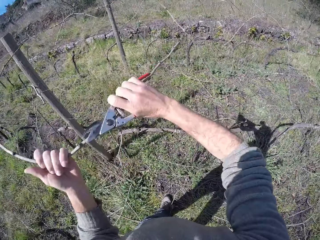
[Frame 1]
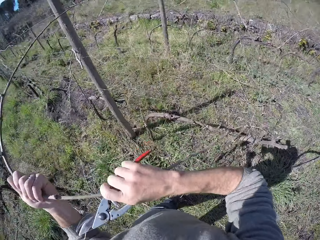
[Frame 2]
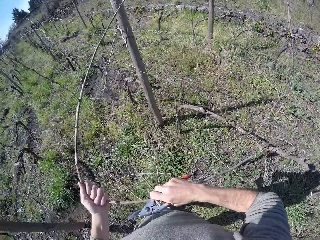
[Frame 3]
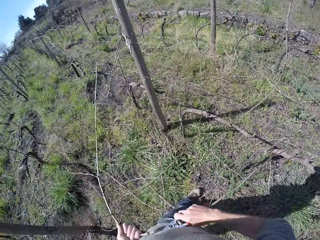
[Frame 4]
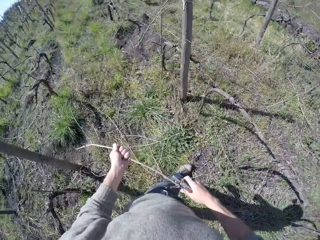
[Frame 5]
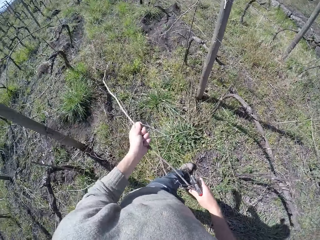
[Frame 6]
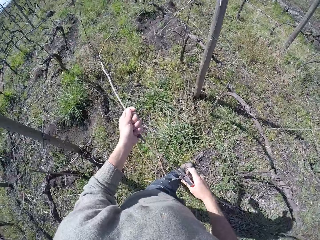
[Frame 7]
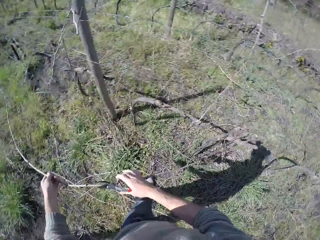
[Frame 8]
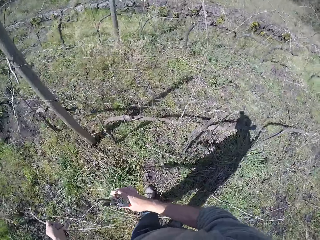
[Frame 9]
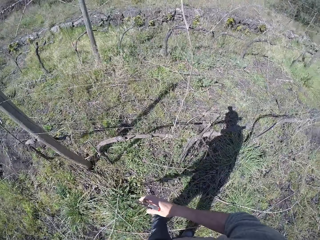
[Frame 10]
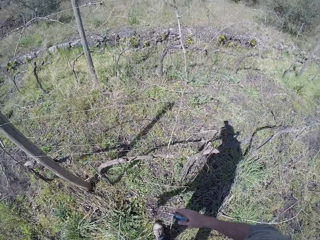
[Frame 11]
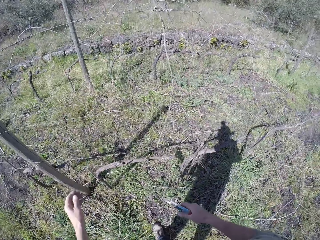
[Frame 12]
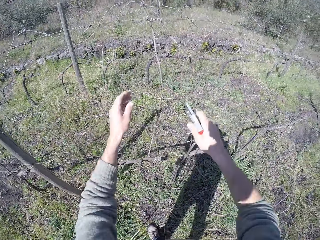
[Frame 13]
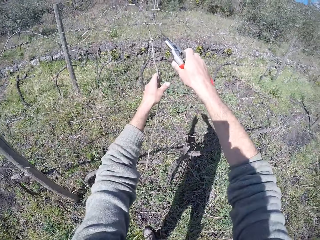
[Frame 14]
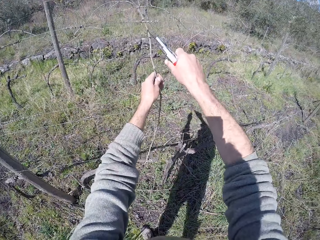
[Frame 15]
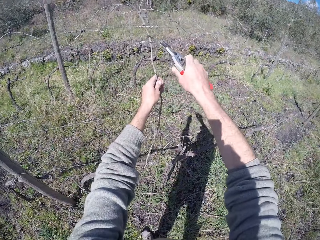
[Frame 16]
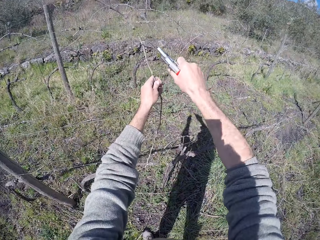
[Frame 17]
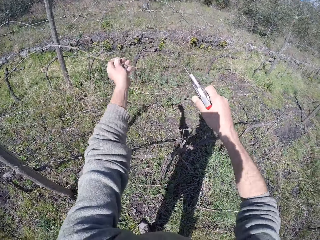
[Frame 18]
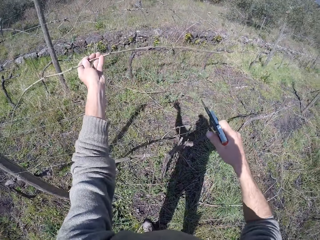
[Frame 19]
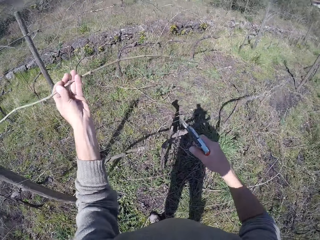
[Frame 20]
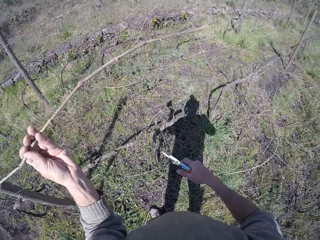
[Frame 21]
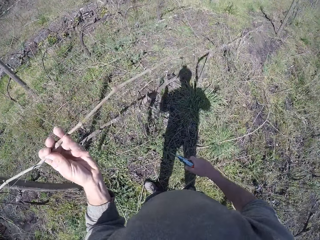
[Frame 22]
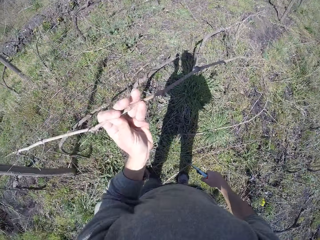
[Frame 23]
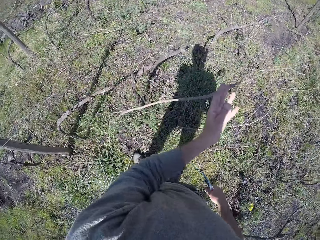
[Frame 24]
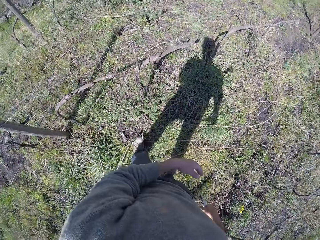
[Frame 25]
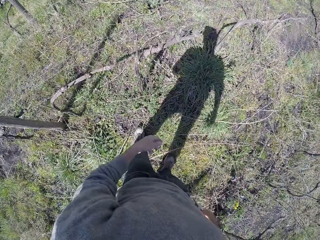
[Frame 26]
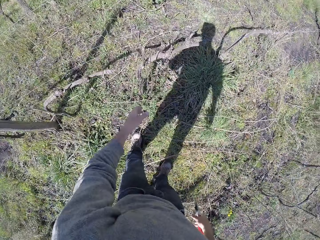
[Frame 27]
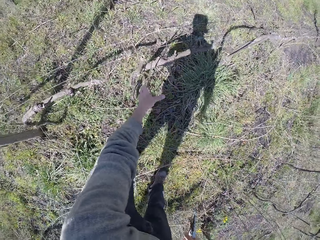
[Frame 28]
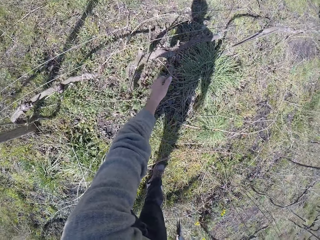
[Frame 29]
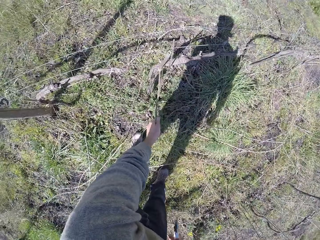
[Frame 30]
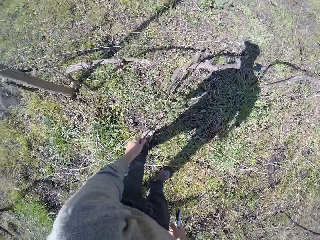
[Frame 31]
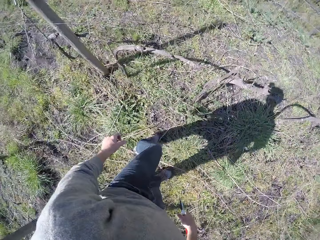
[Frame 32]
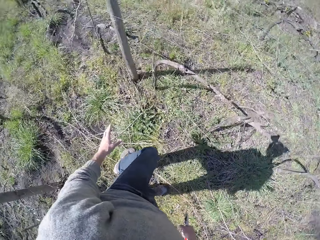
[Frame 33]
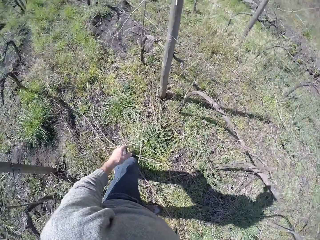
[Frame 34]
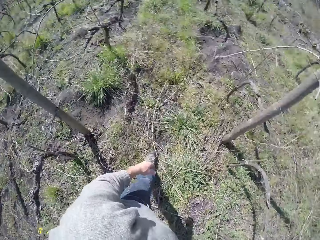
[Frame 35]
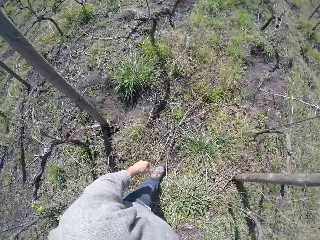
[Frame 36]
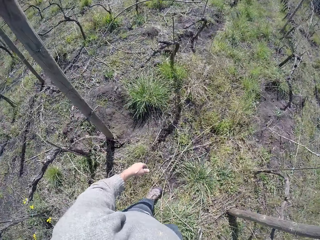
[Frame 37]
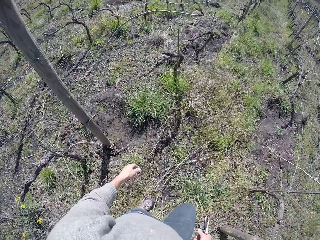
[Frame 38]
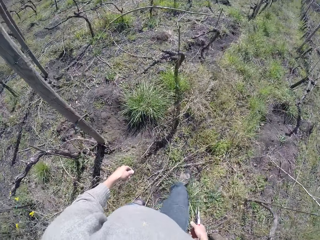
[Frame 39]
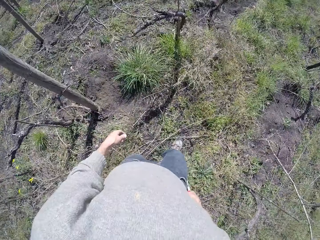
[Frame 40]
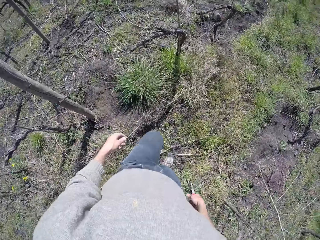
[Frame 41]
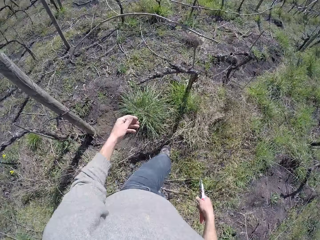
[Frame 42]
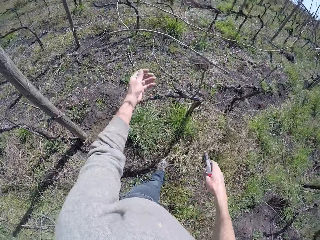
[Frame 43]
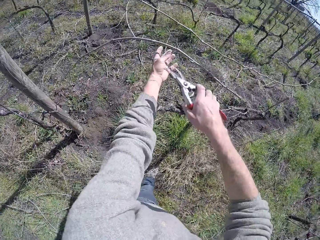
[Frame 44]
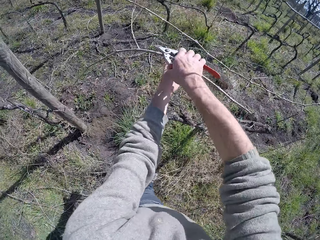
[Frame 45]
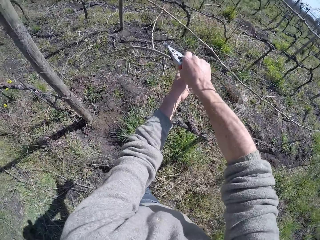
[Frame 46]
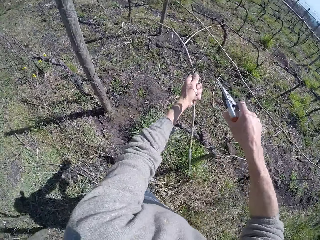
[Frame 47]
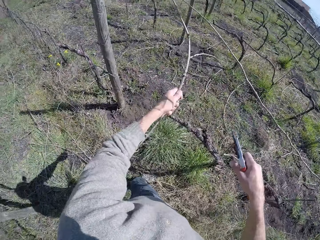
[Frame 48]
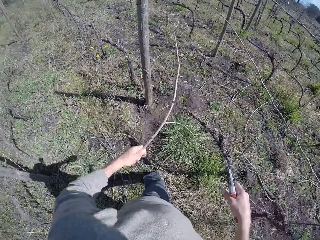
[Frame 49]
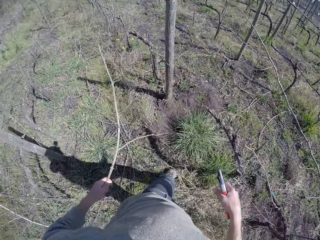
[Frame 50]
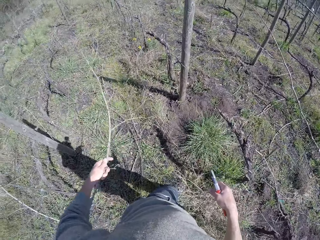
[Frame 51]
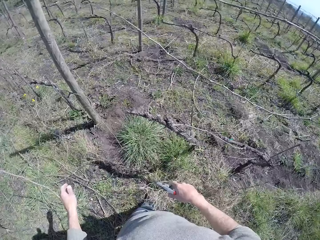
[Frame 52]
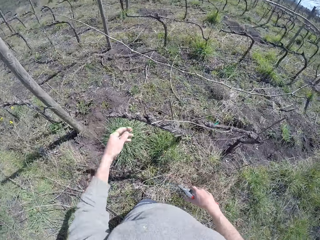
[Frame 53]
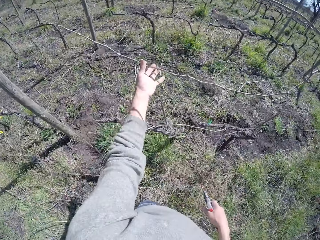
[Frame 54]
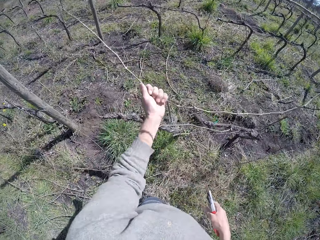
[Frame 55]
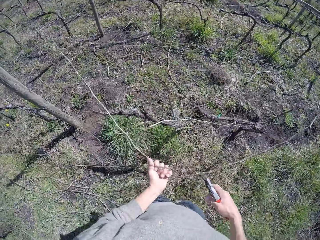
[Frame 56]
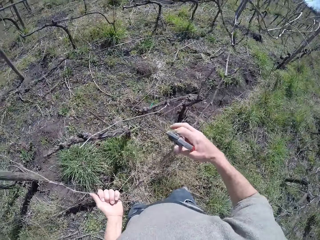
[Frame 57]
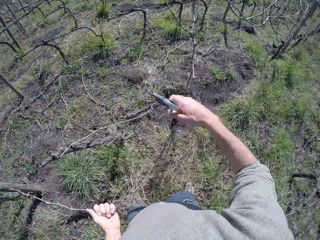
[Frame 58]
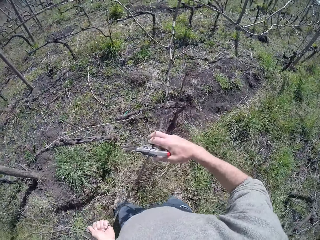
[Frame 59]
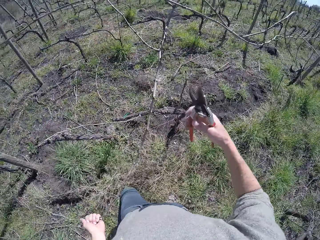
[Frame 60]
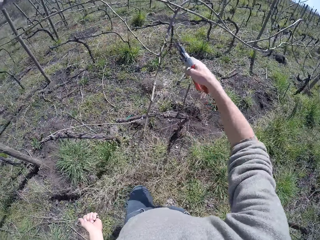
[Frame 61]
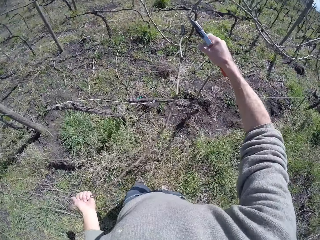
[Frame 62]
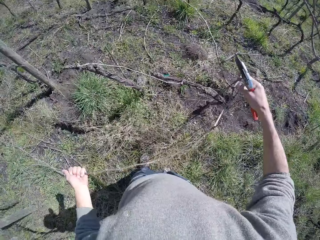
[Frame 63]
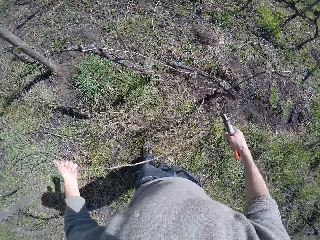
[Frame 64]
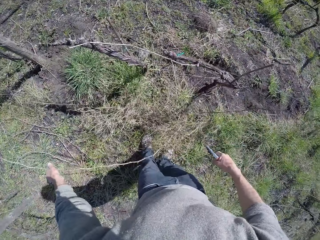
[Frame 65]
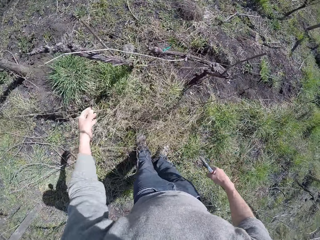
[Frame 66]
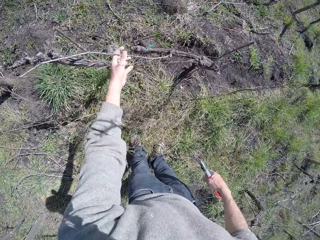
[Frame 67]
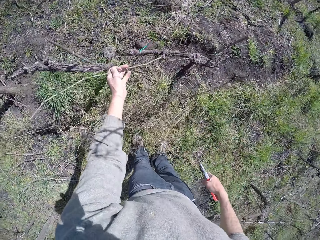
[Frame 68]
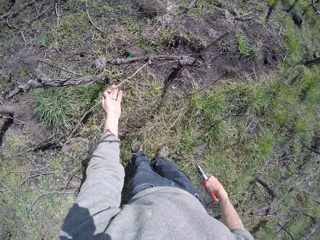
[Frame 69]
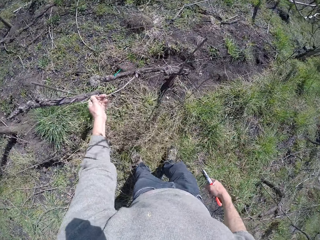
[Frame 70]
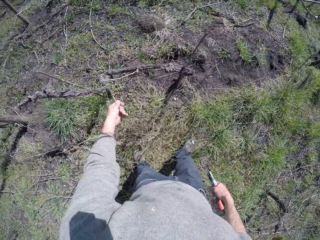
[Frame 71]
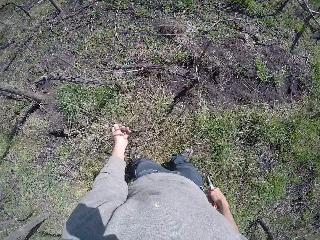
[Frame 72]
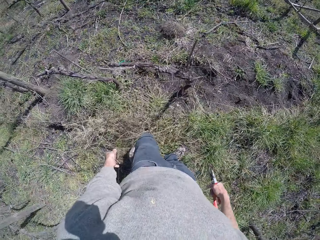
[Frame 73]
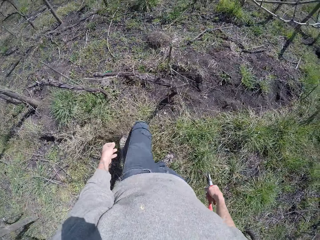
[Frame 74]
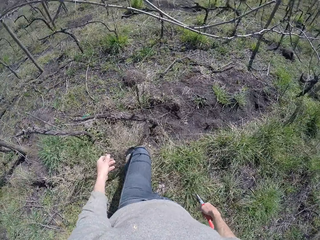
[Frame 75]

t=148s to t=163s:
The camera wearer drops the twig on the floor with his left hand. He holds a twig with his left hand and cuts the twig in his left hand with the pruner in his right hand. He drops the twig on the floor with his left hand. He picks the twig on the ground with the pruner in his left hand. He drops the twig on the floor with his left hand. He holds a twig with his left hand and cuts the twig in his left hand with the pruner in his right hand. He drops the twig on the floor from the wire fence with his left hand. He pulls a twig with his left hand and cuts the twig in his left hand with the pruner in his right hand. He drops the twig on the floor with his left hand. He breaks a twig on a tree with his left hand.

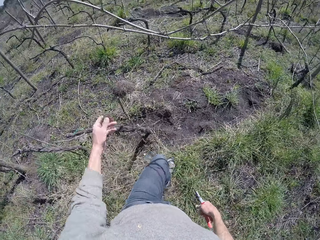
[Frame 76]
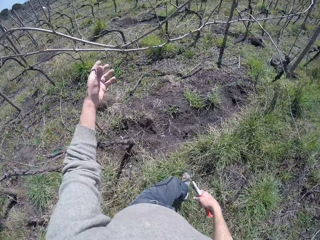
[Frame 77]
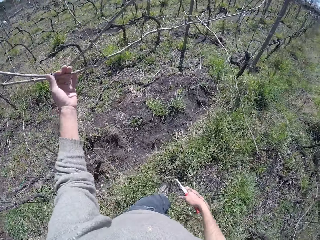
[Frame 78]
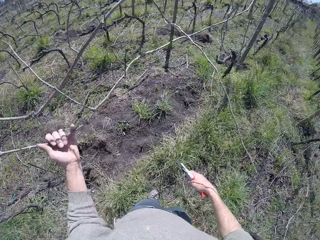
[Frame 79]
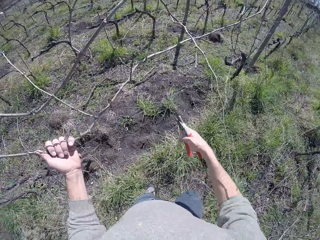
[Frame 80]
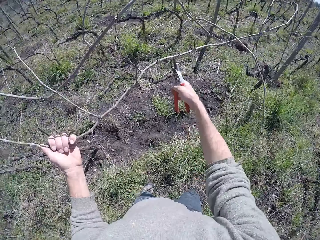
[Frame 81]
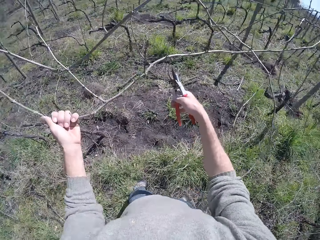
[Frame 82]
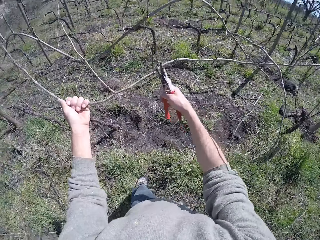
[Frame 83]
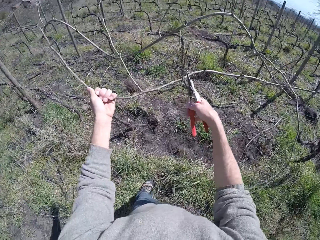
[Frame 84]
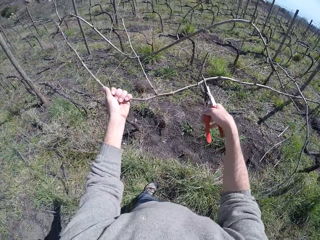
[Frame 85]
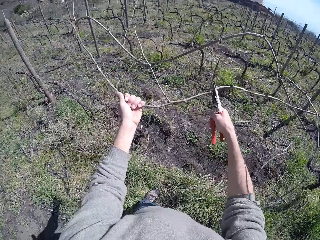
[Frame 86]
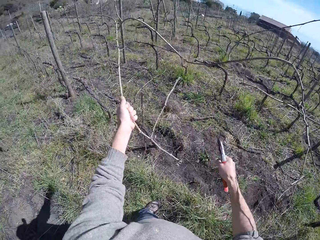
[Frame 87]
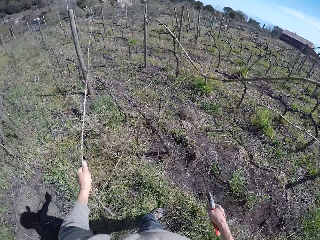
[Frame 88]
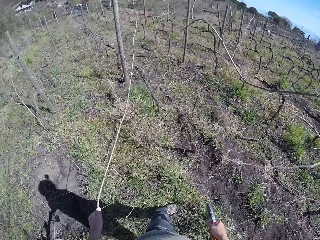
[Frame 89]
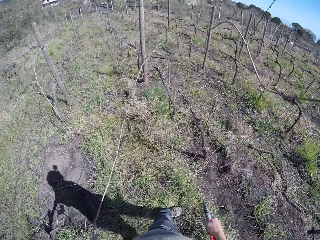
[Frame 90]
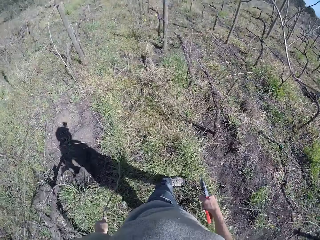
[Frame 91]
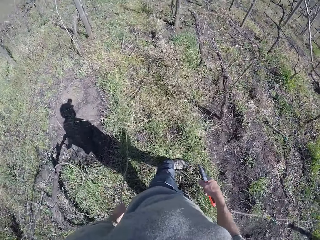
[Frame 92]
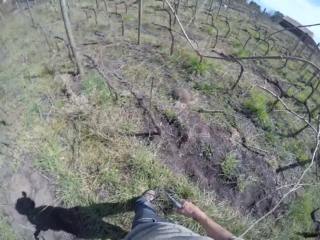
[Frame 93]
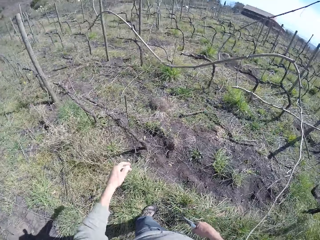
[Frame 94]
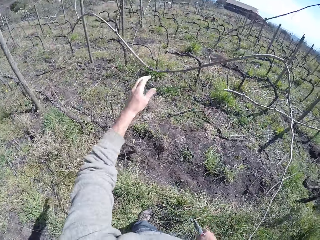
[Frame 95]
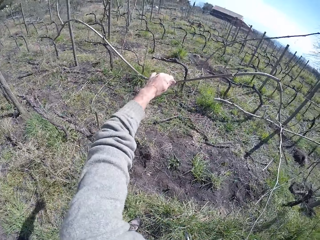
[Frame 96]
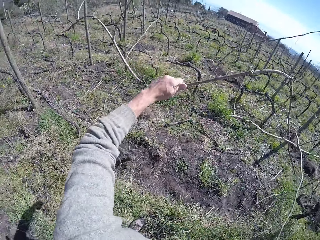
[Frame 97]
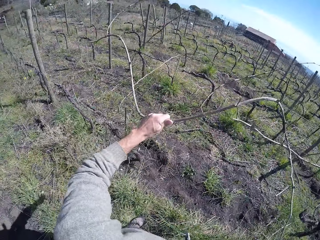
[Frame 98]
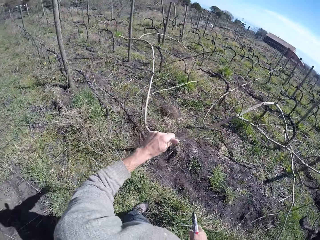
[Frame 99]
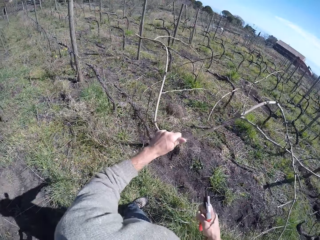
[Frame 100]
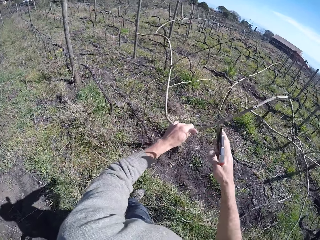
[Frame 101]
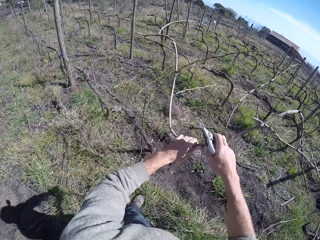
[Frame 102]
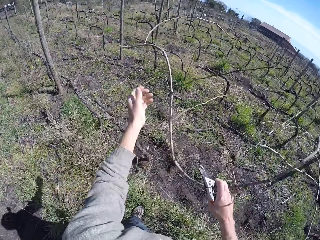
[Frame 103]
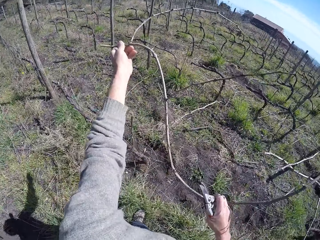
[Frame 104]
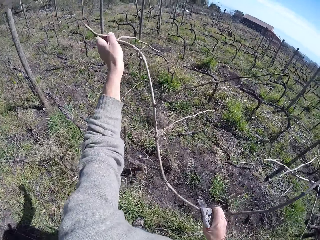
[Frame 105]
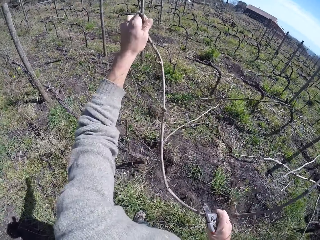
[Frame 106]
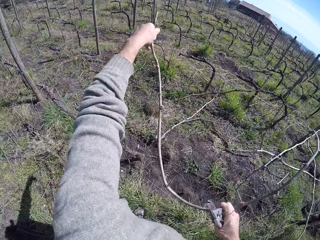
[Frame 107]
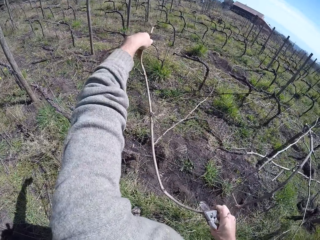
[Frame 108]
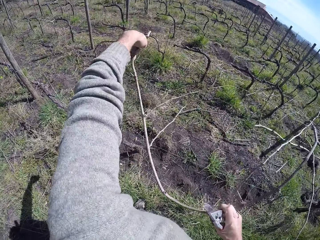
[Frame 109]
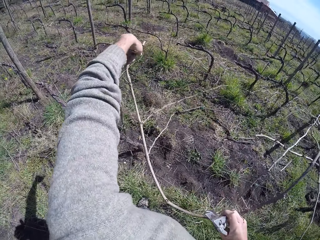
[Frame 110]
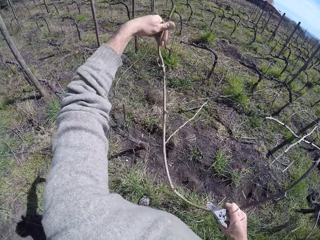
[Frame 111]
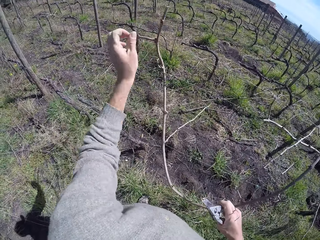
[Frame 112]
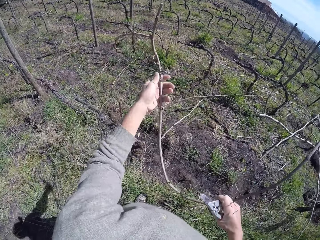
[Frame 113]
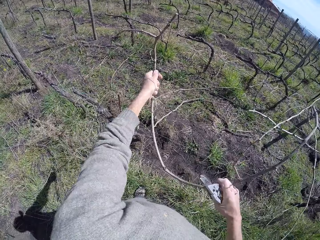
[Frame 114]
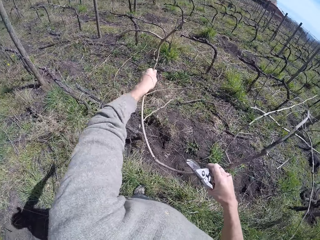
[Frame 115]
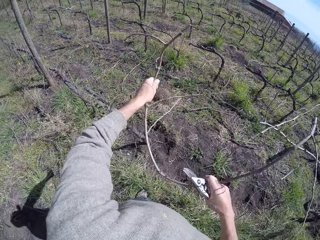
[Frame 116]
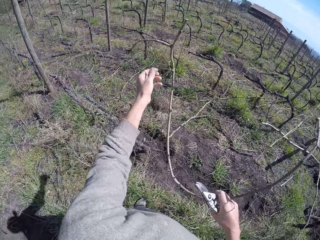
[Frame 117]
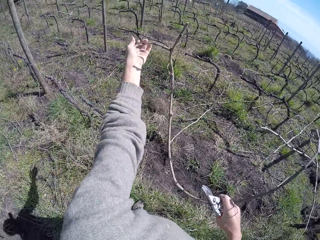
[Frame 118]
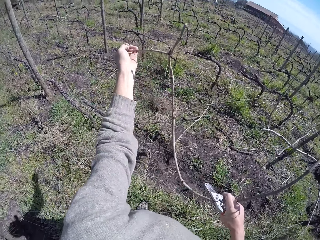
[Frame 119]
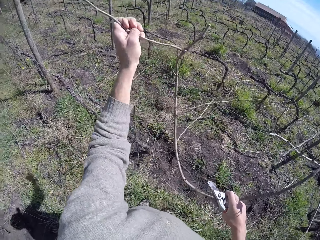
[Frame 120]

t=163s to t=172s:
The camera wearer breaks wood. He holds a twig with his left hand. He cuts the twig in his left hand with the pruner in his right hand. He drops the twig on the floor with his left hand. He pulls a twig with his left hand. He pulls the twig with both hands.
